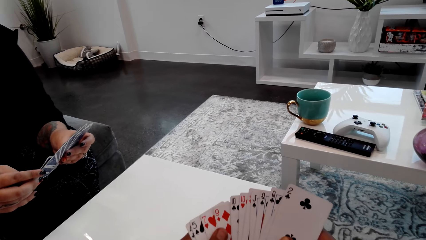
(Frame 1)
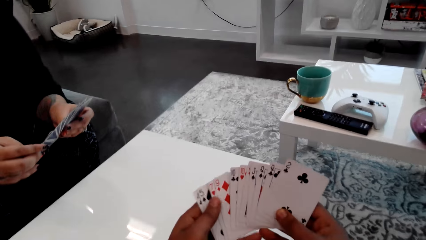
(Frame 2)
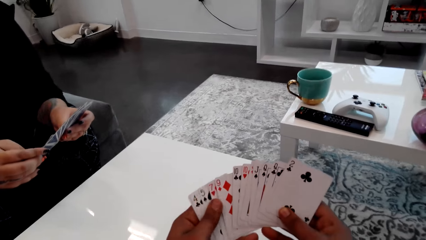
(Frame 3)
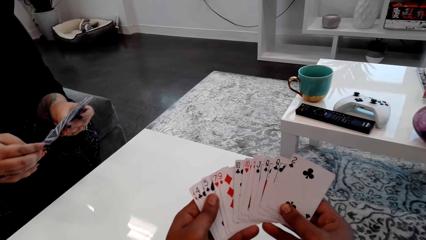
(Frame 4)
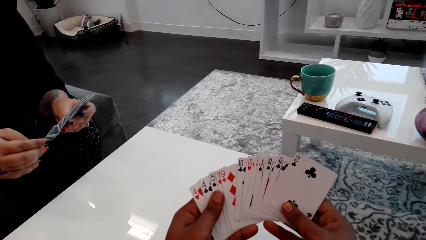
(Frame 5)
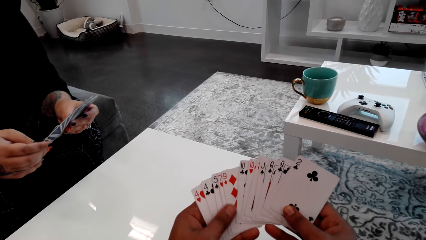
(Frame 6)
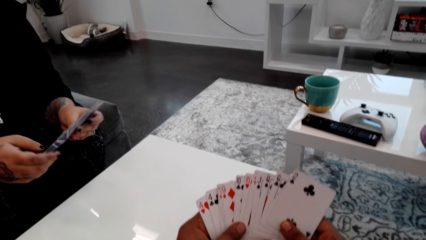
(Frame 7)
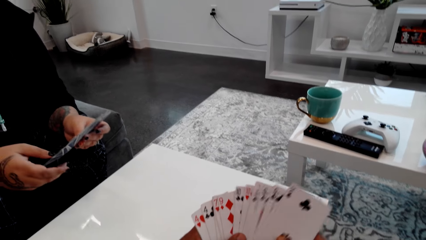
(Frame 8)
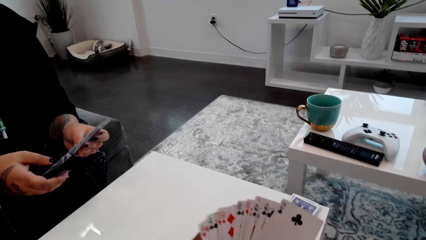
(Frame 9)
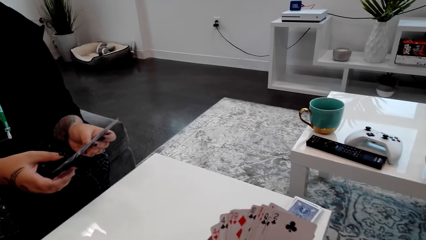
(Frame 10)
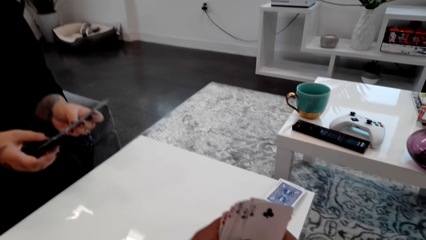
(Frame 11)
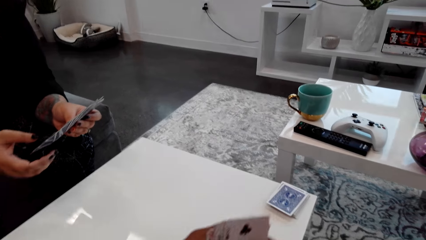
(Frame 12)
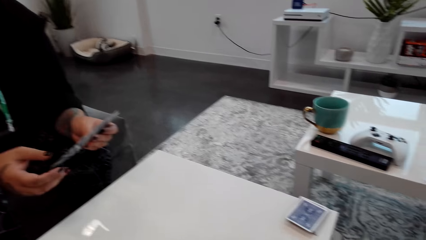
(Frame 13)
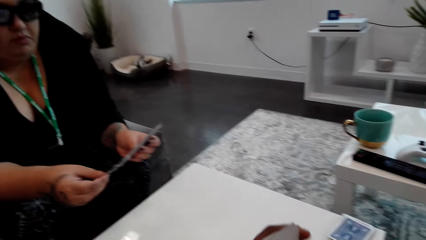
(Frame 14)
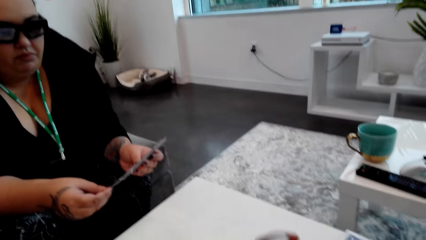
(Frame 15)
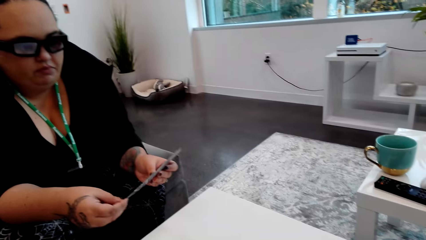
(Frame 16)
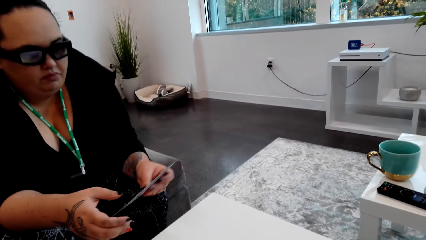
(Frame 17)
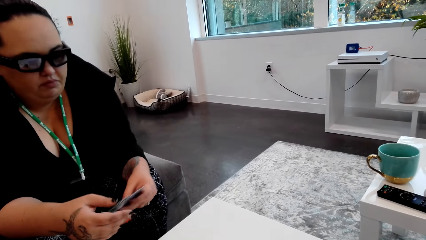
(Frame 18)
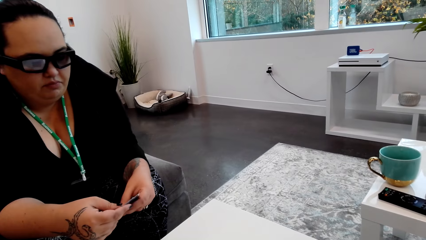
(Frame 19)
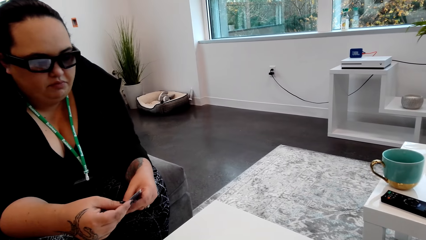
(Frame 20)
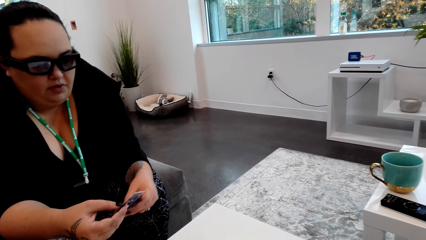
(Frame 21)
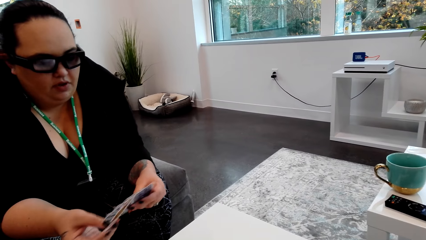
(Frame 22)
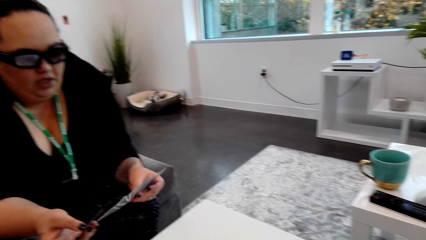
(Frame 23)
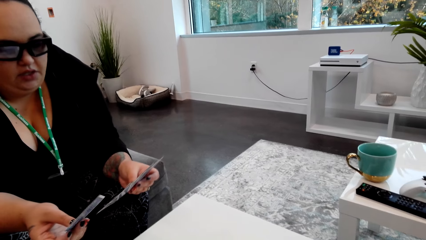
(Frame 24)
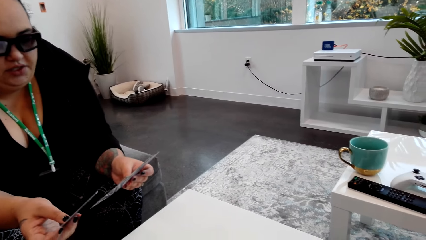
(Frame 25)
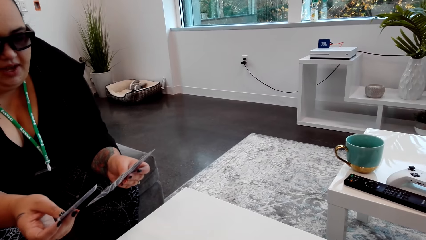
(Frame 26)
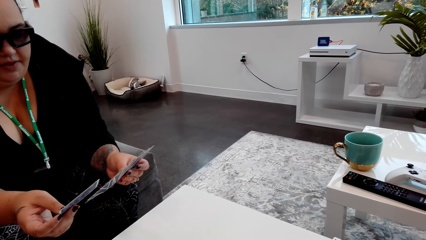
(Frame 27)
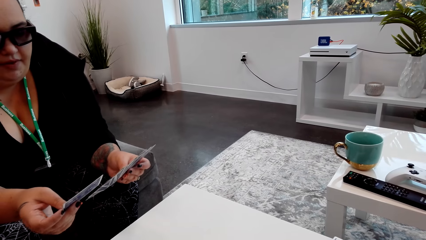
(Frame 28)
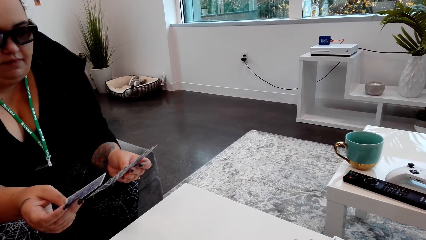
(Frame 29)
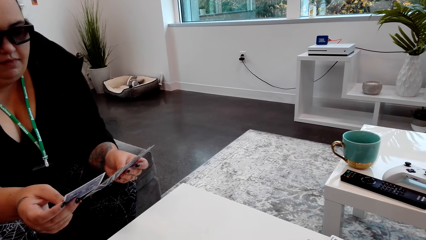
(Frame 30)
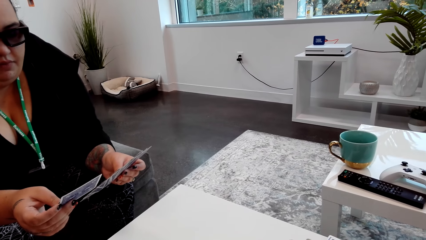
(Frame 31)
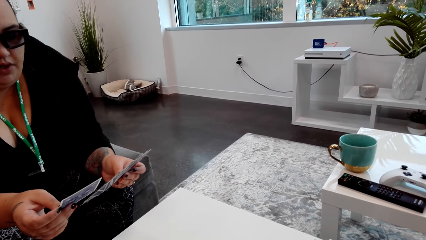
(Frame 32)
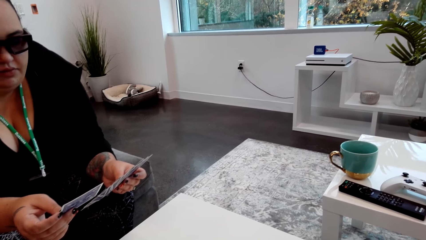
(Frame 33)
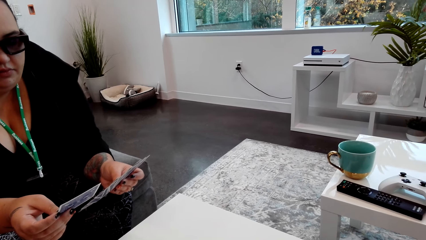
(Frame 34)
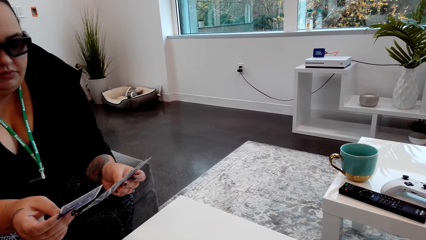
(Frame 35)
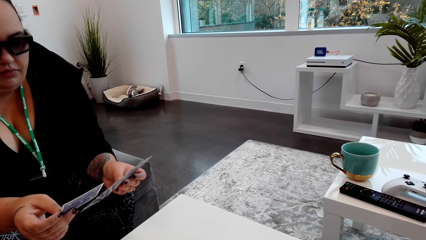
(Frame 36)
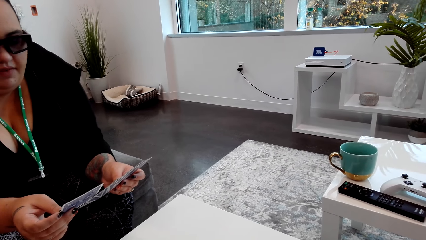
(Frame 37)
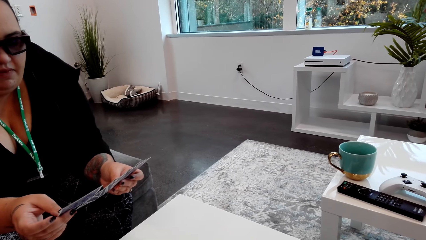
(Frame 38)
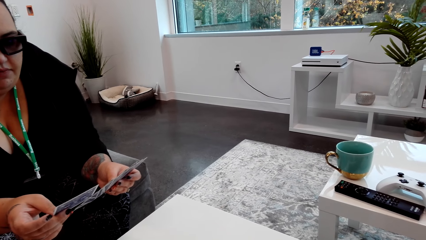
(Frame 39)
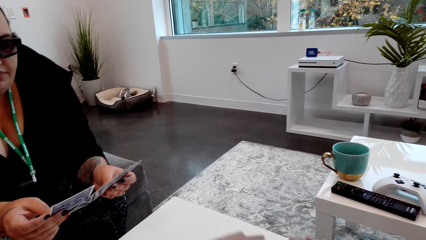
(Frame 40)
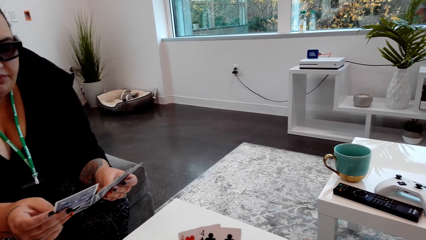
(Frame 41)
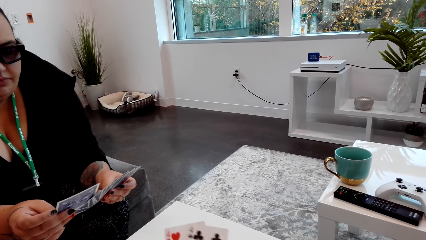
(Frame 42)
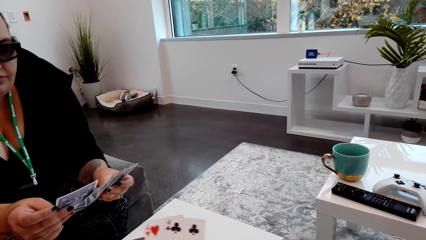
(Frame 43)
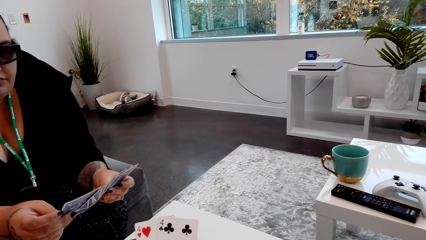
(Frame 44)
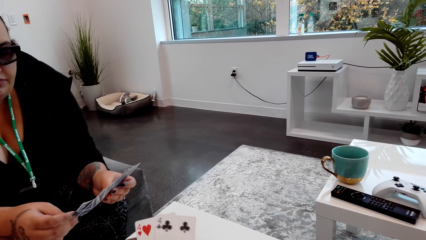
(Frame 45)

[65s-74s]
The camera wearer converses with the lady.

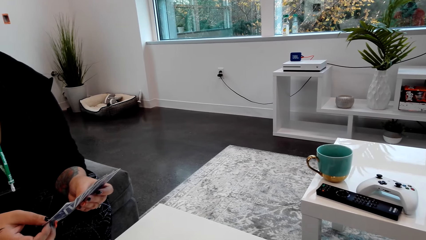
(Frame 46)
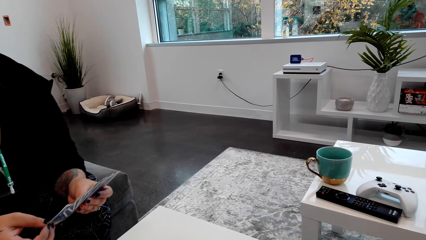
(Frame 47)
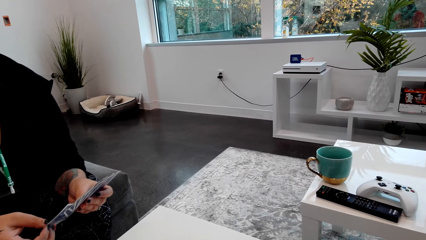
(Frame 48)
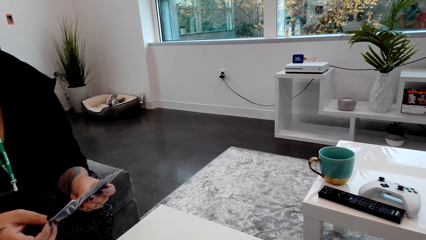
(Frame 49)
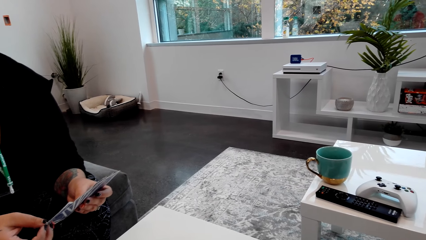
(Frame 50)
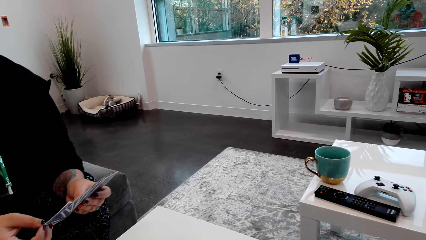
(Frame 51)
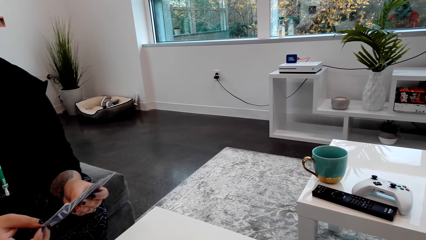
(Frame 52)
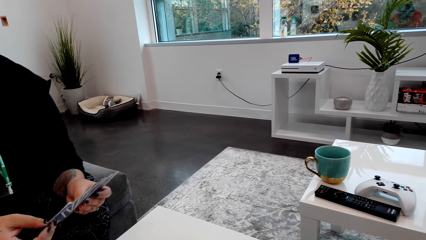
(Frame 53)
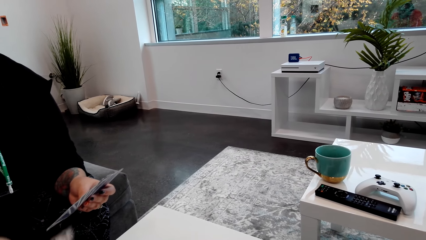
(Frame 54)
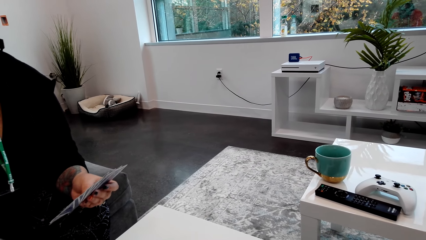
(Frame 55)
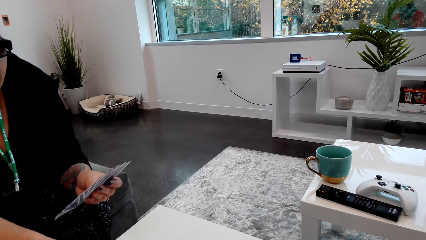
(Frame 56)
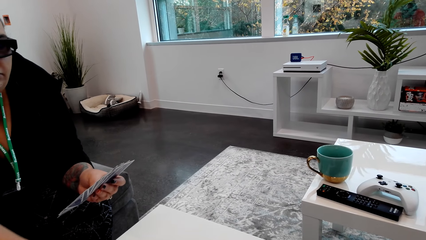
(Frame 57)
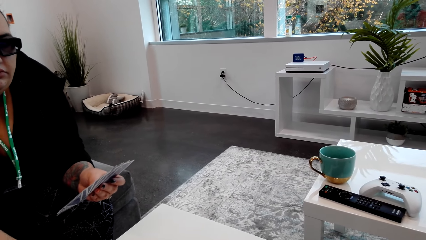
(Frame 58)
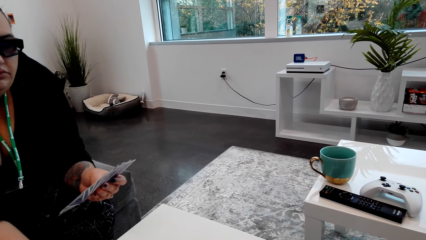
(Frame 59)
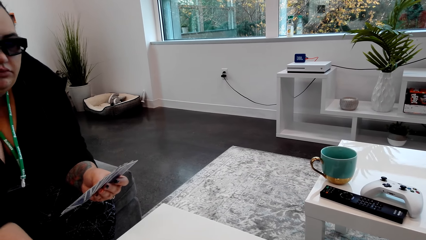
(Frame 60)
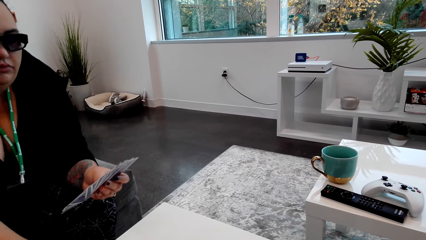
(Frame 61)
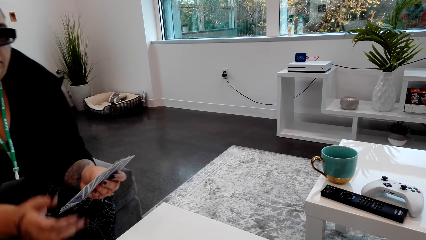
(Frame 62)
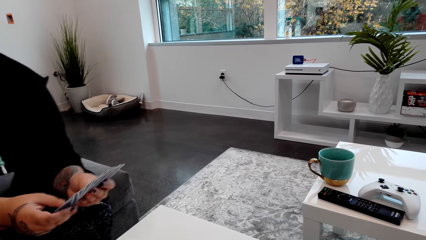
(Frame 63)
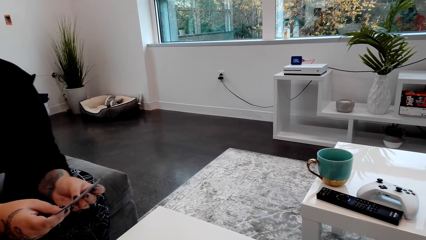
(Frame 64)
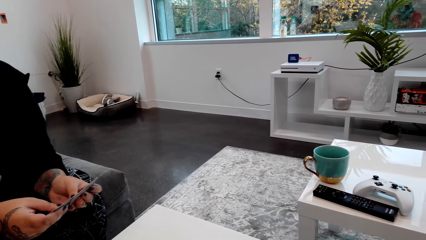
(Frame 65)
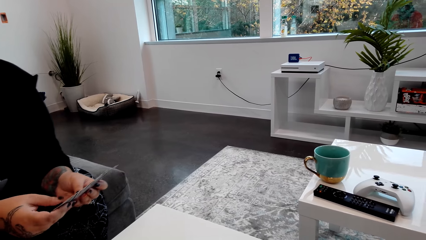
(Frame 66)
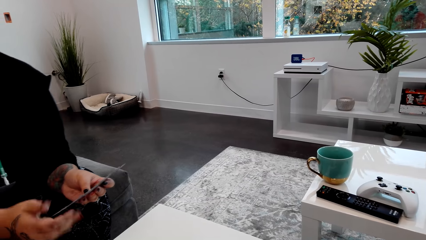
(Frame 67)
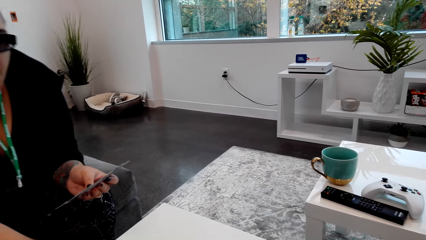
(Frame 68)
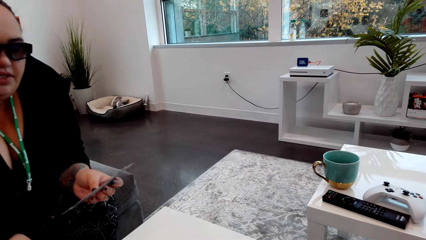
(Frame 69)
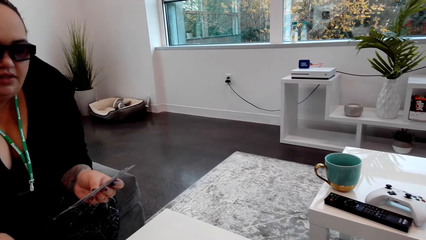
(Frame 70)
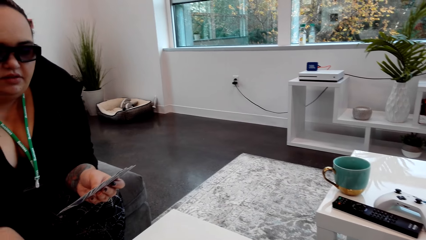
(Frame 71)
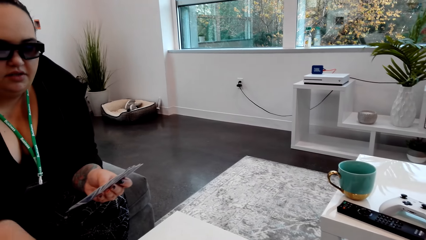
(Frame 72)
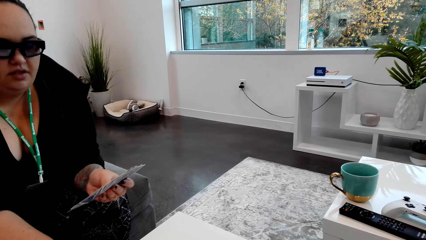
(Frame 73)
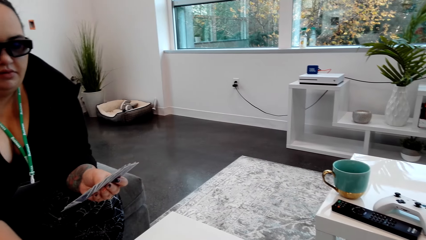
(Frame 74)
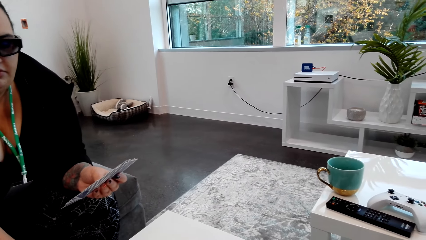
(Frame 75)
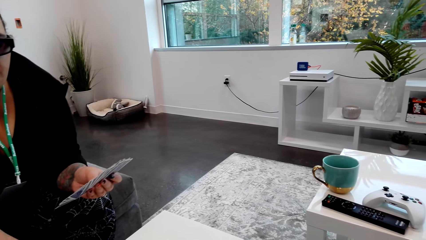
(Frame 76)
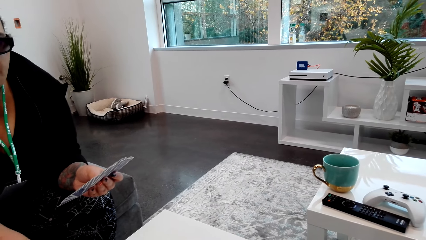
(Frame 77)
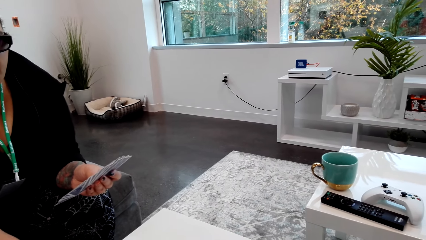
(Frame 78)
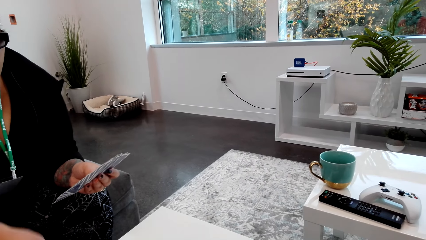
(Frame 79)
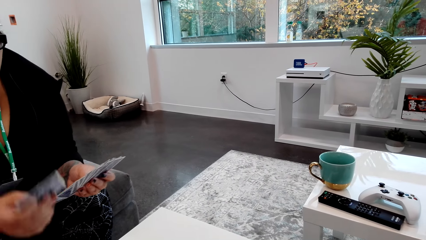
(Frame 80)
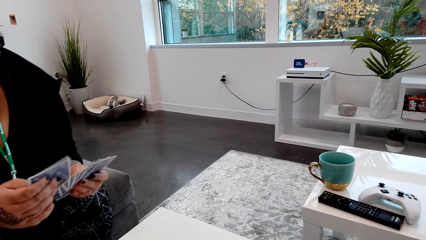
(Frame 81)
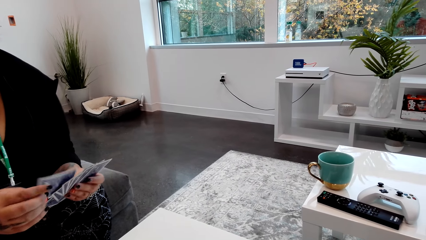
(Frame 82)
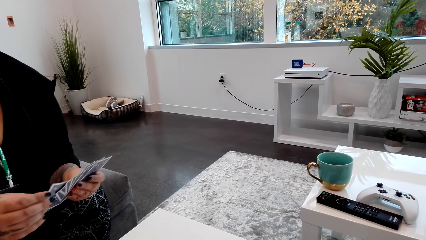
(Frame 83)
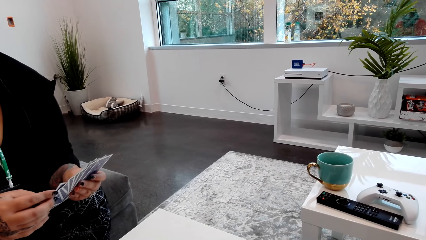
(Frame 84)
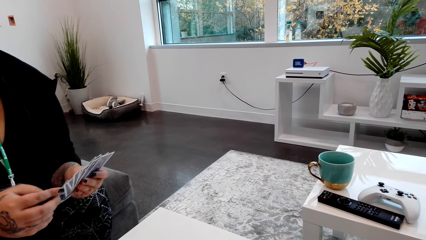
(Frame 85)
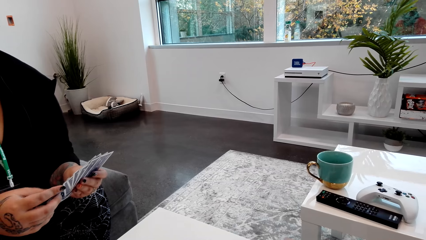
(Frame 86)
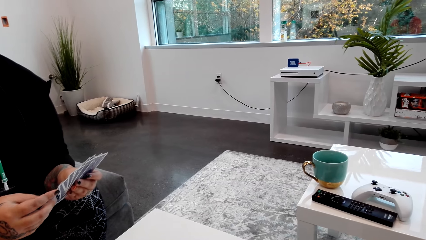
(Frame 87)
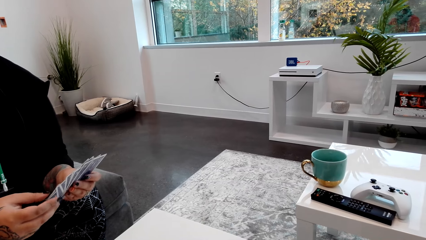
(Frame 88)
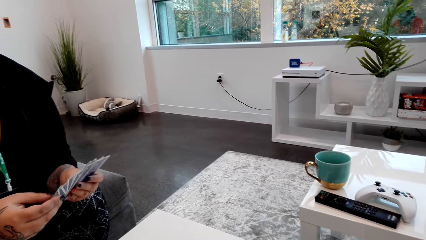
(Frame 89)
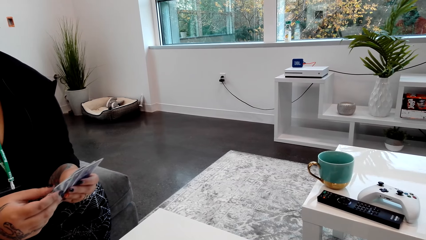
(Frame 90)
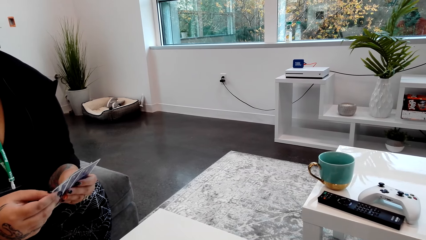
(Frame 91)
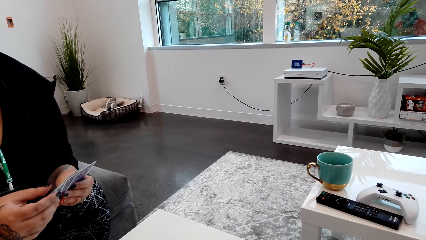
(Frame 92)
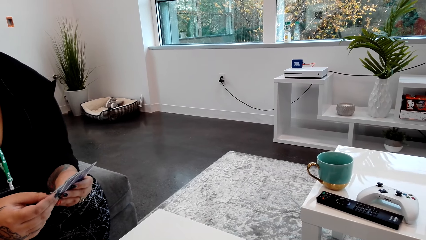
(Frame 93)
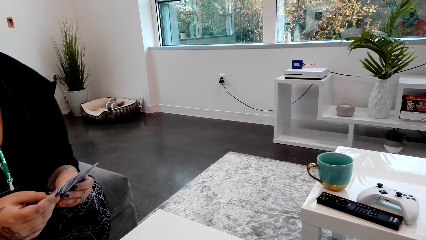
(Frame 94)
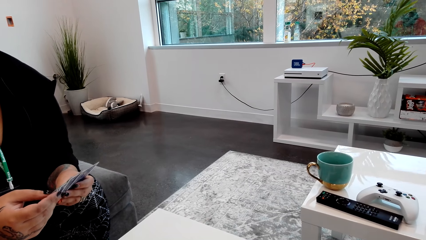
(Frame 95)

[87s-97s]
A person puts a card on the table. The camera wearer talks with the person. The person picks a card.
